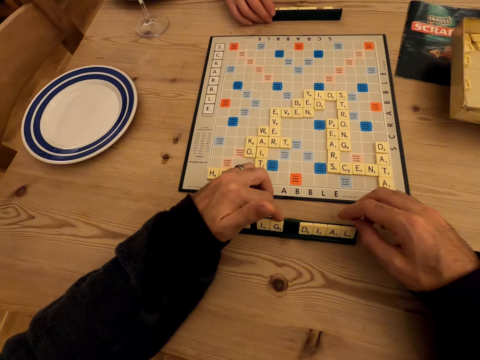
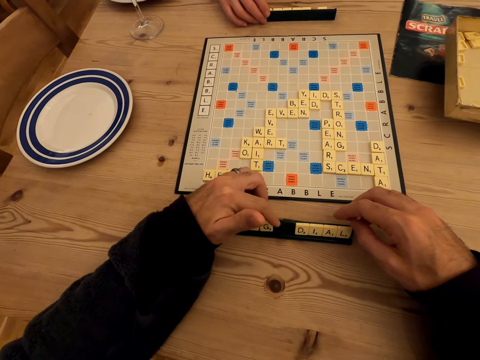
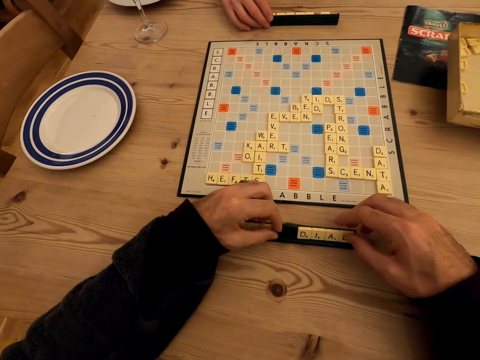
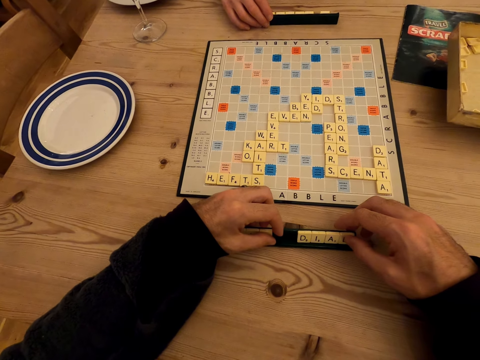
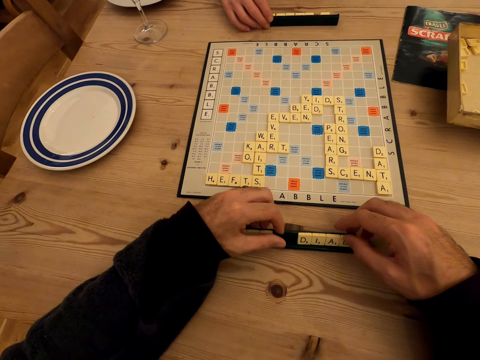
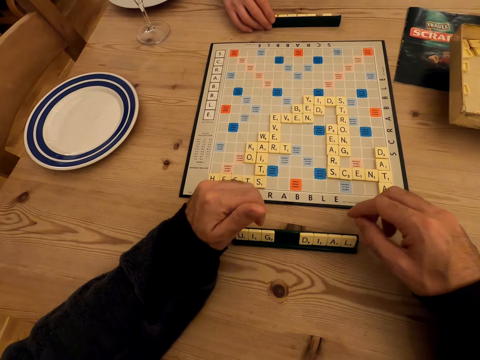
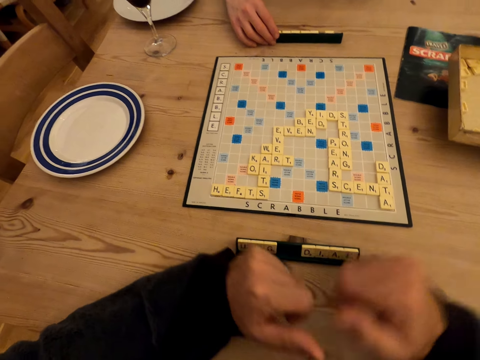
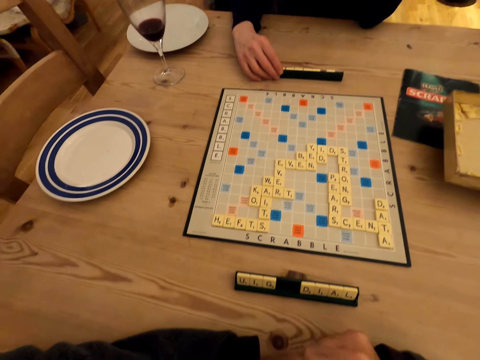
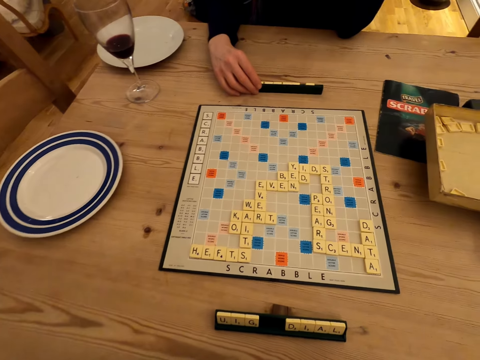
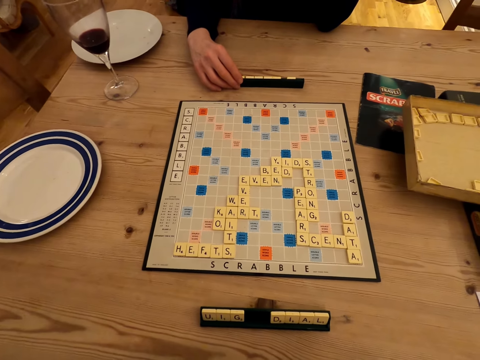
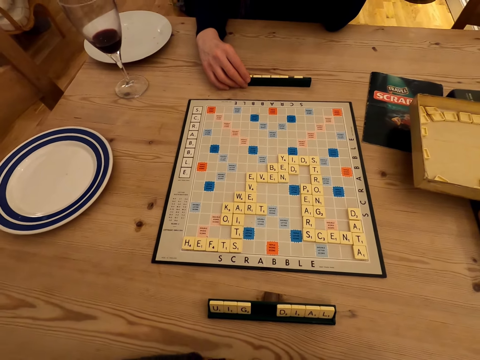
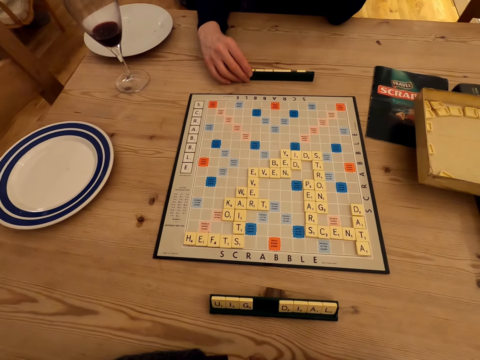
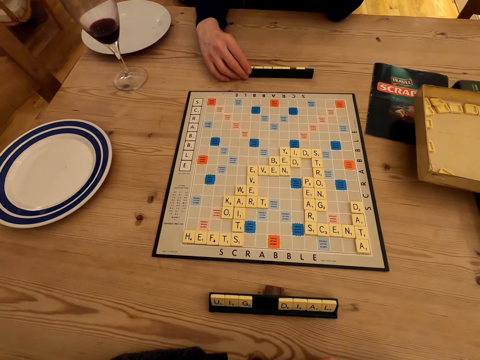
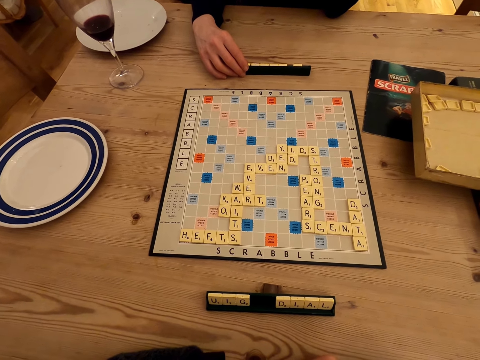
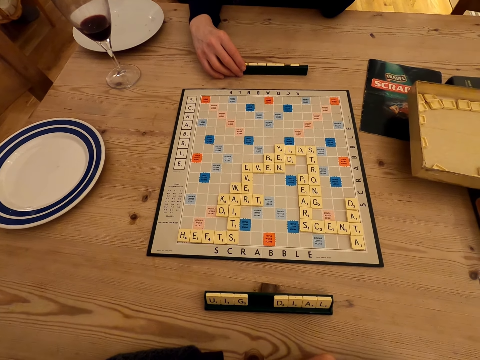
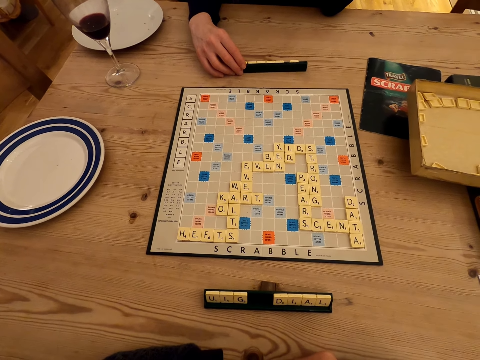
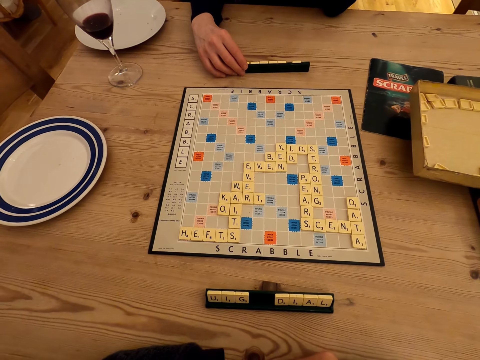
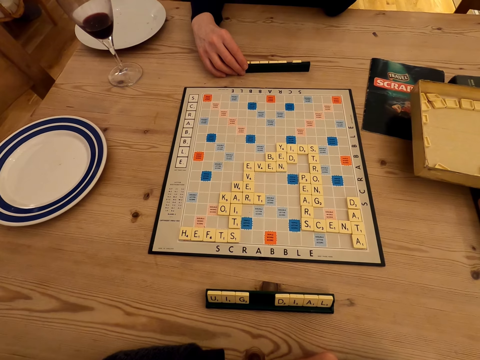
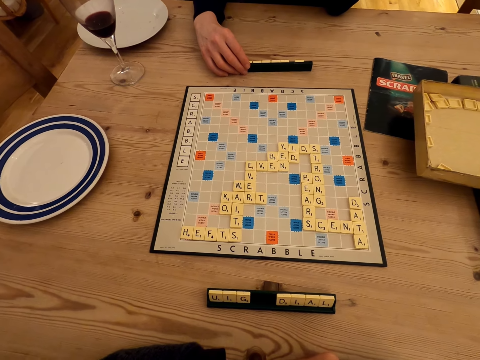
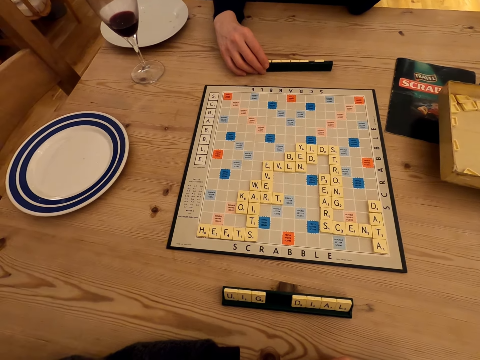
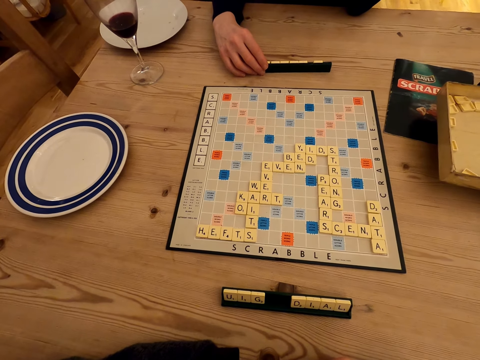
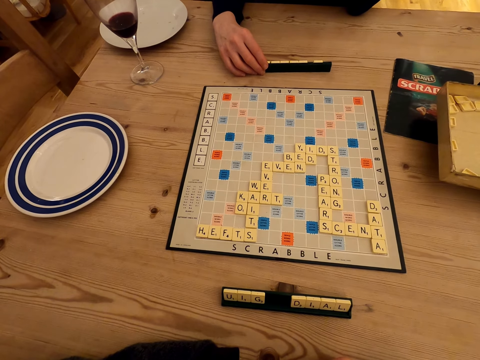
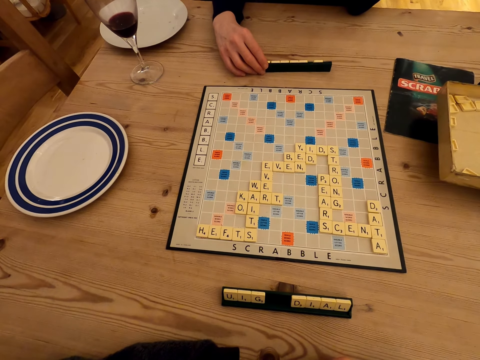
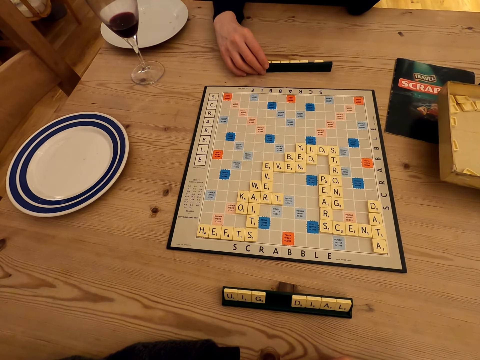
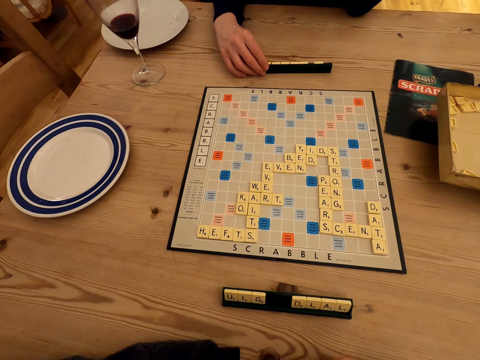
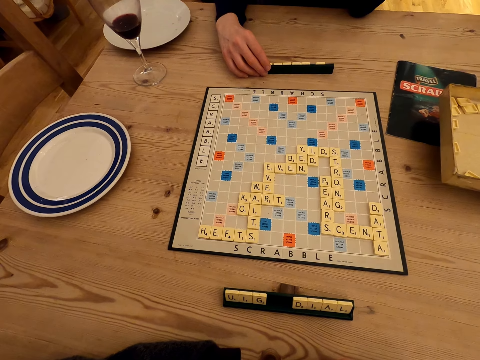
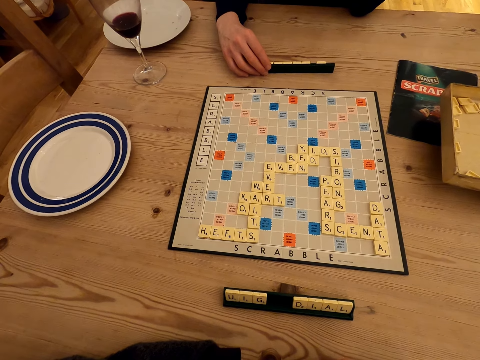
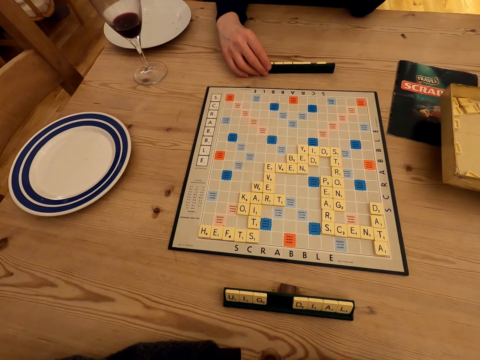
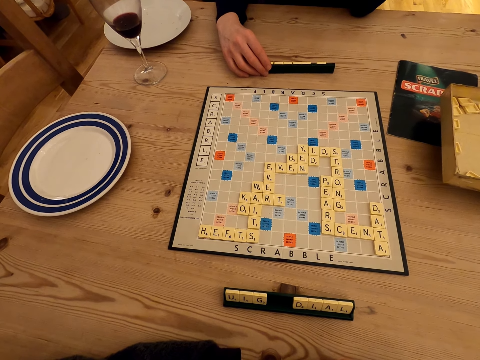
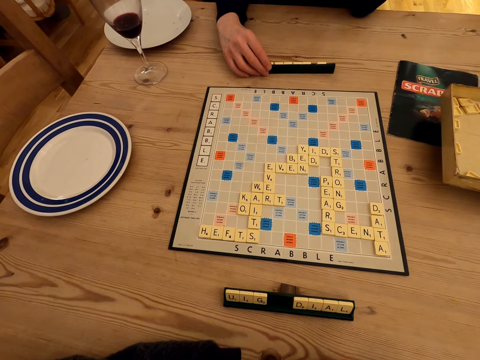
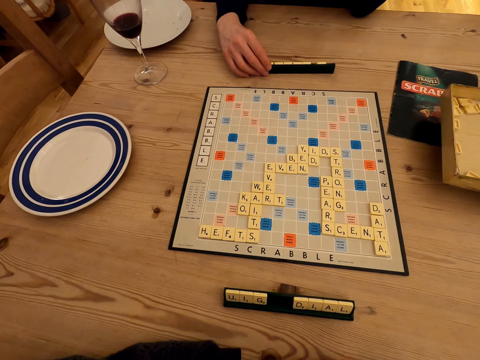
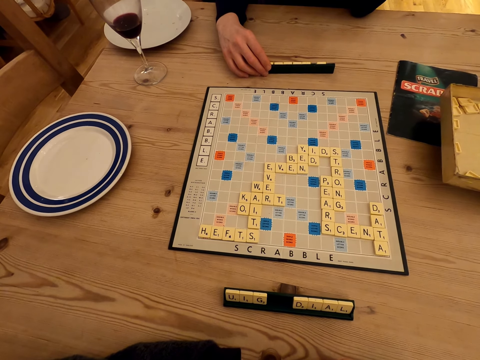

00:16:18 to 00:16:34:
The camera wearer folds her hands. A lady holds the scrabble cubes. The camera wearer moves her hands and stares at the scrabble board. The lady holds the scrabble cubes.

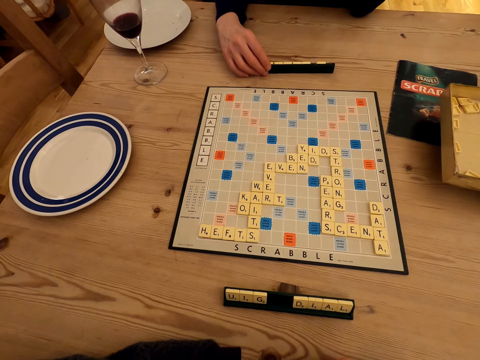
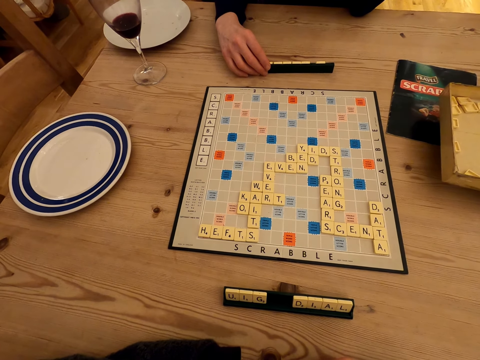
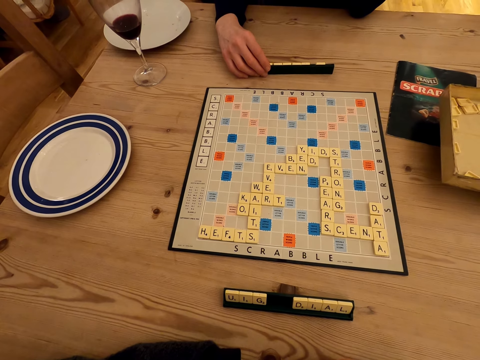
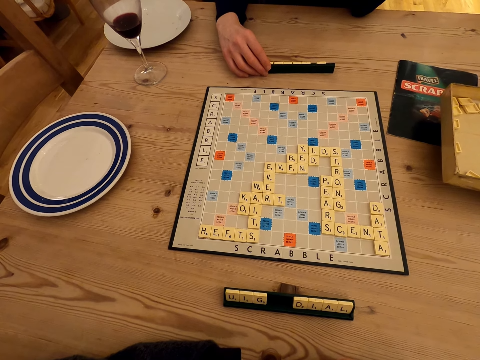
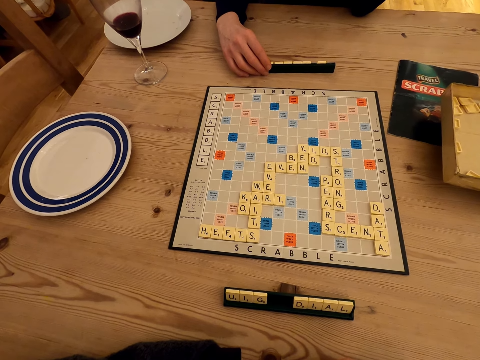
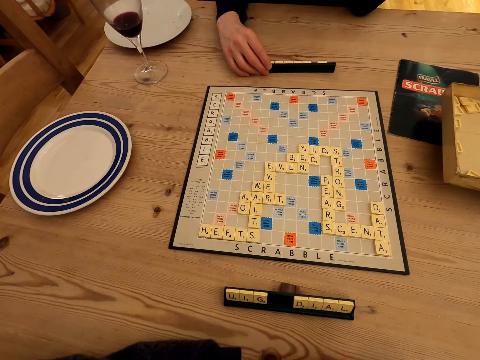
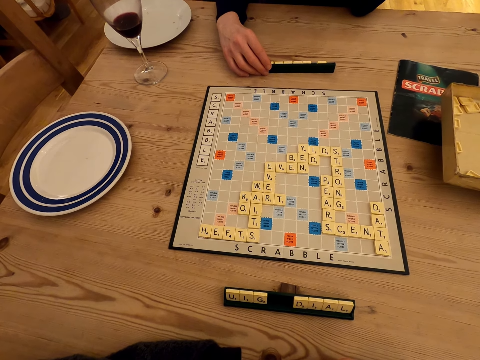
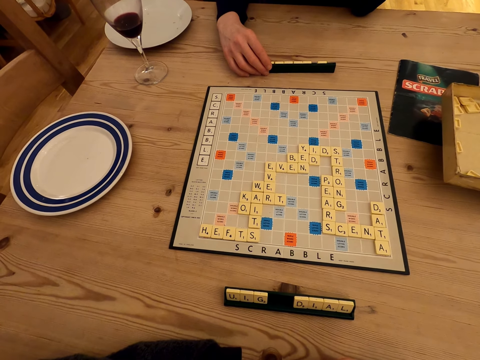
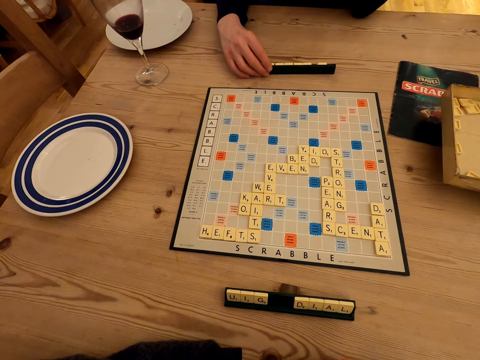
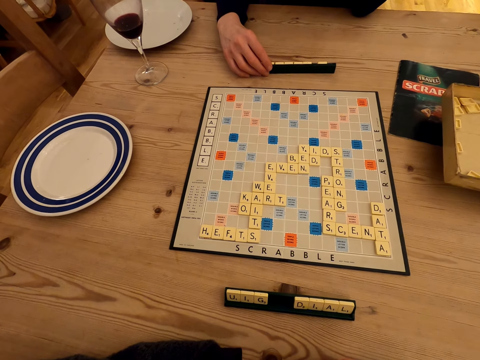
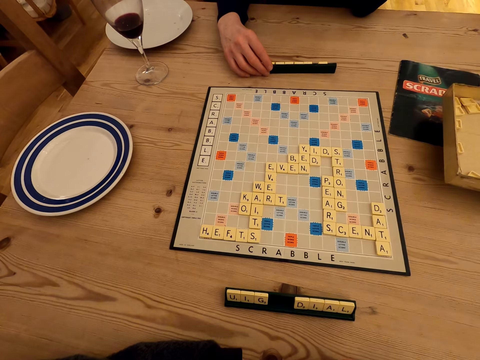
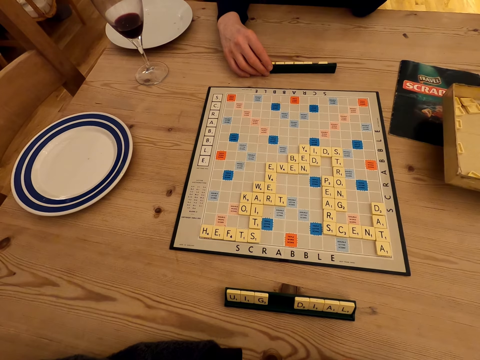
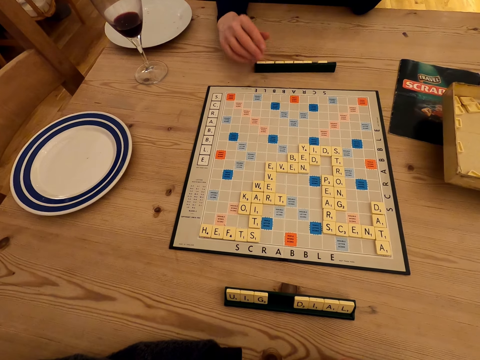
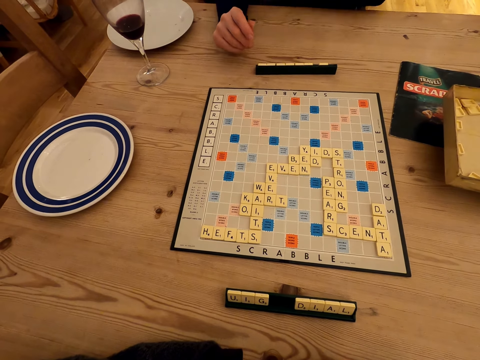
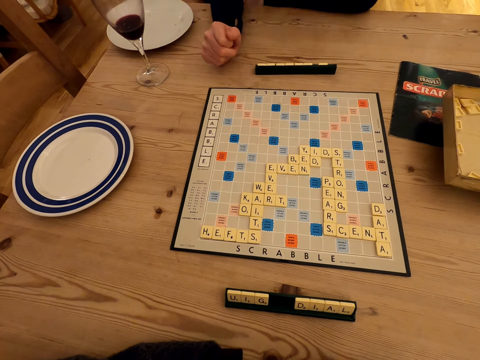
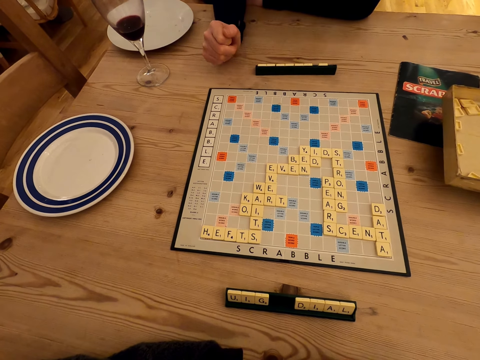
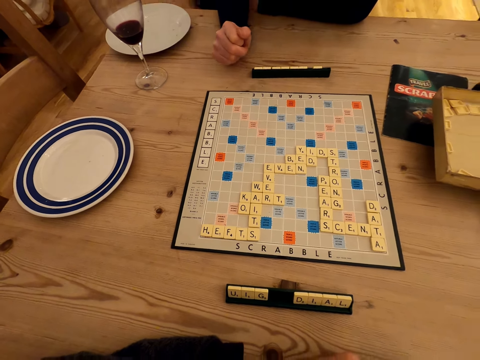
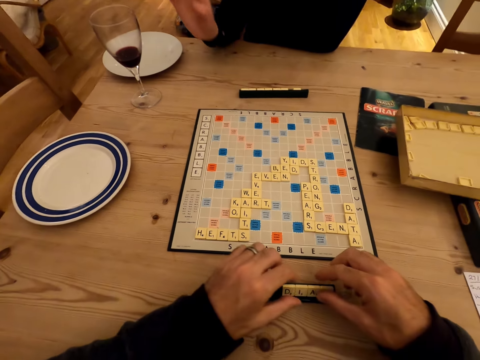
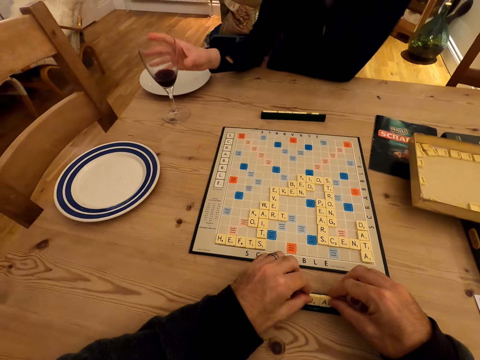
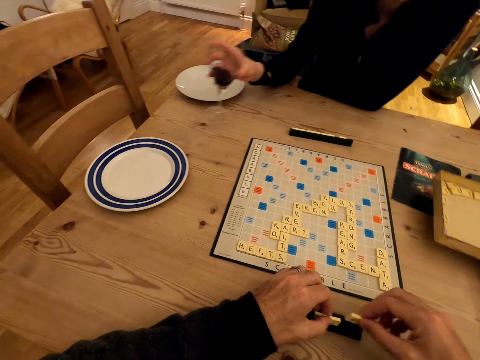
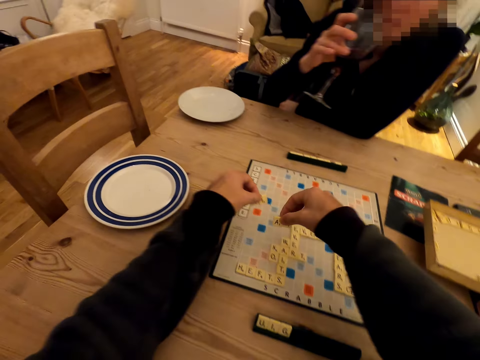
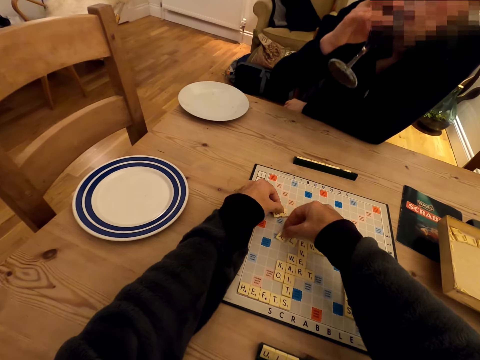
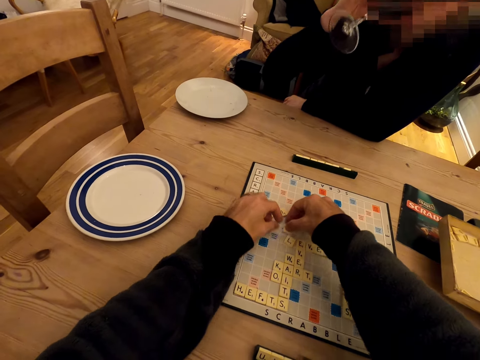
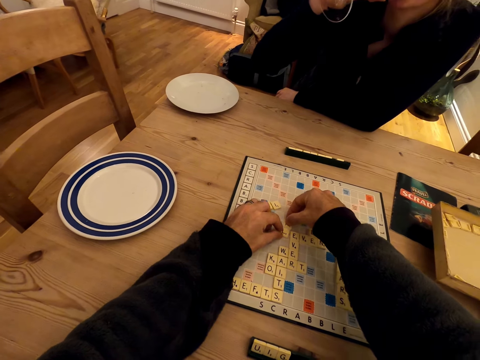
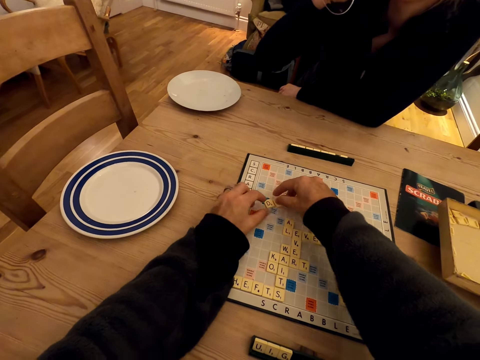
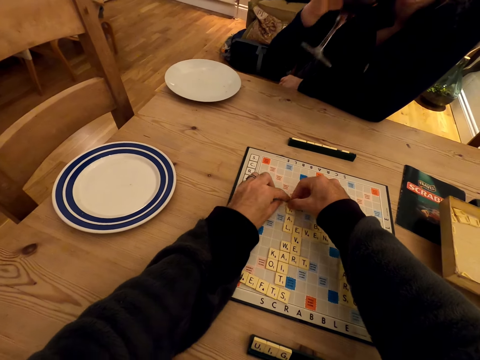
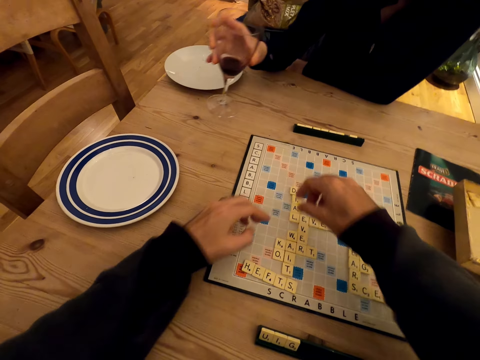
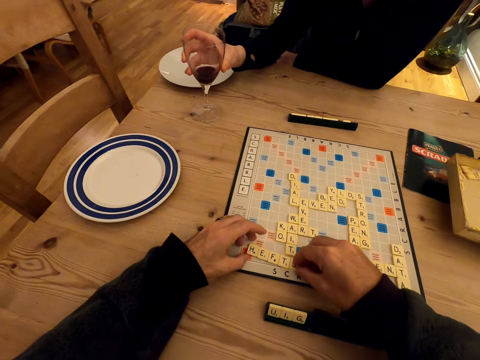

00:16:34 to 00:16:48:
A lady stares at the scrabble board. The camera wearer stares at the scrabble board and holds the scrabble cubes or letters. The lady moves her hands. The camera wearer picks up the wine glass, plays the scrabble game, and places the letters on the scrabble box. The lady drinks the wine from the glass. The camera wearer plays the scrabble game. The lady picks up the glass of wine.
